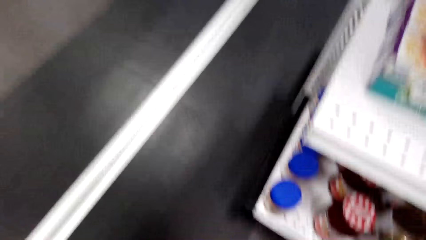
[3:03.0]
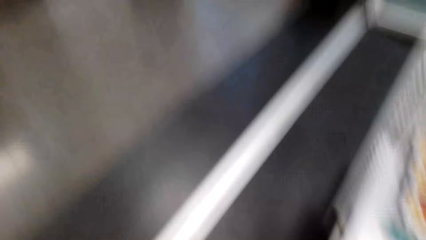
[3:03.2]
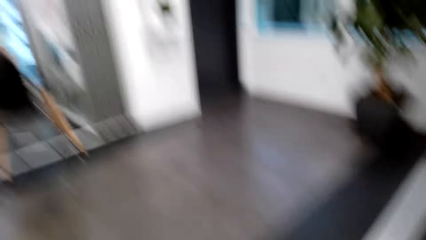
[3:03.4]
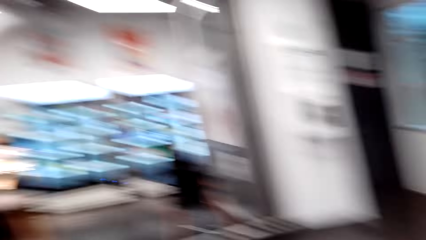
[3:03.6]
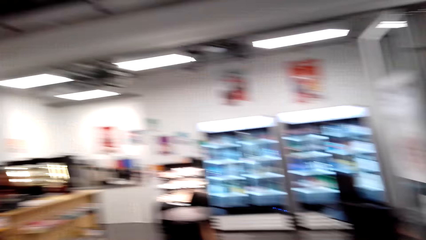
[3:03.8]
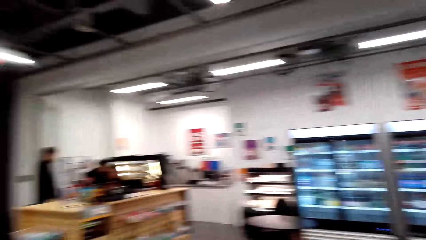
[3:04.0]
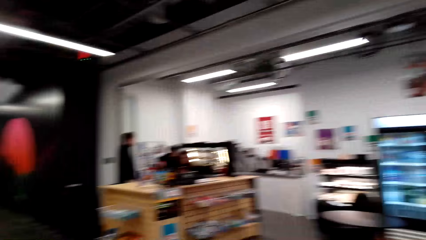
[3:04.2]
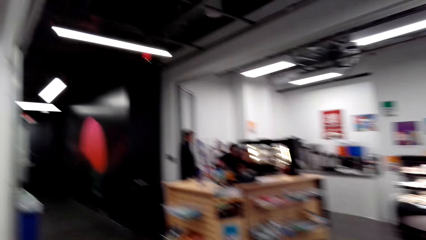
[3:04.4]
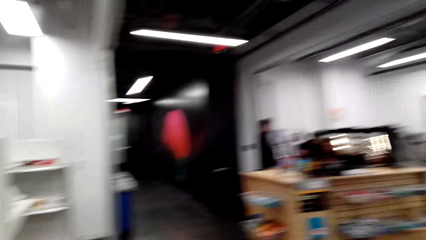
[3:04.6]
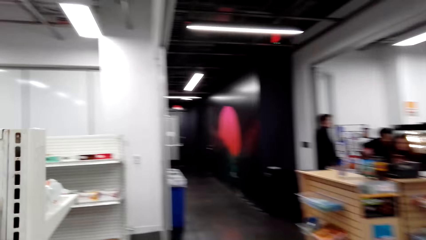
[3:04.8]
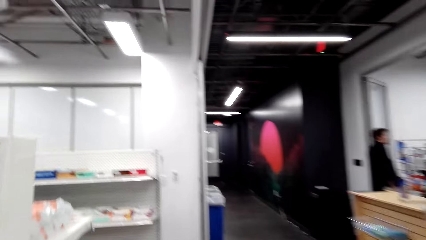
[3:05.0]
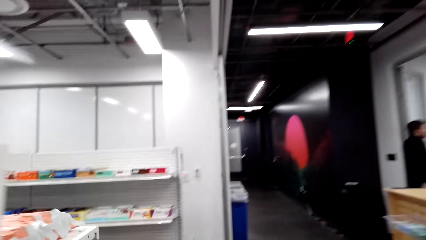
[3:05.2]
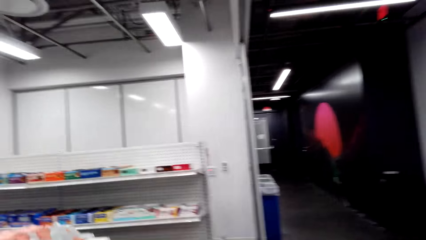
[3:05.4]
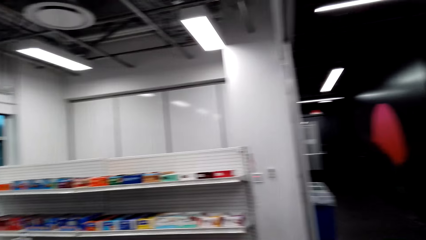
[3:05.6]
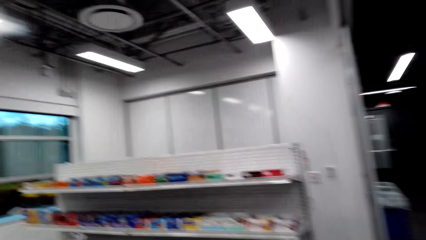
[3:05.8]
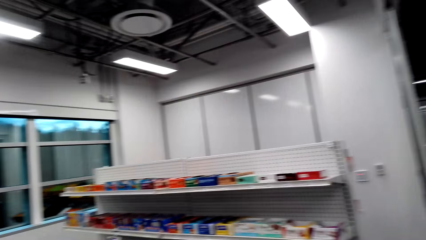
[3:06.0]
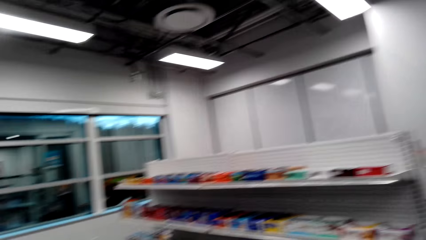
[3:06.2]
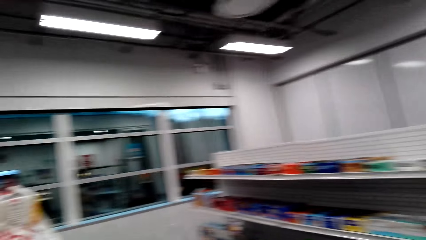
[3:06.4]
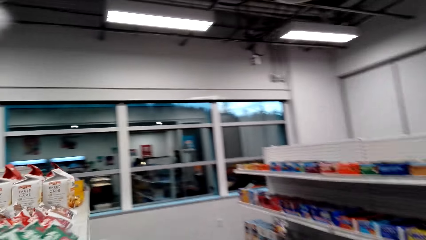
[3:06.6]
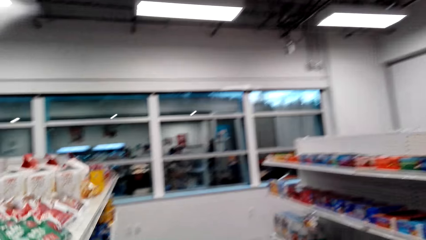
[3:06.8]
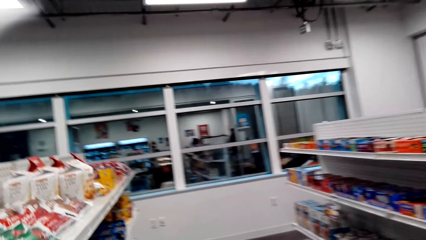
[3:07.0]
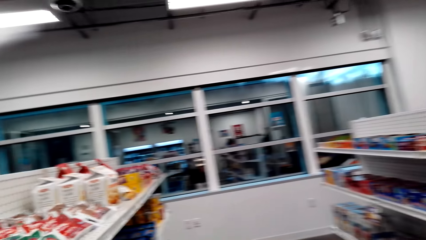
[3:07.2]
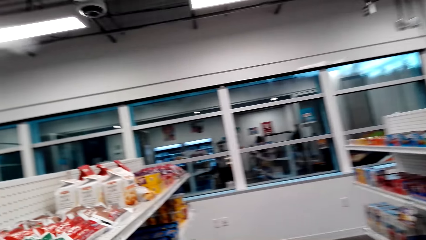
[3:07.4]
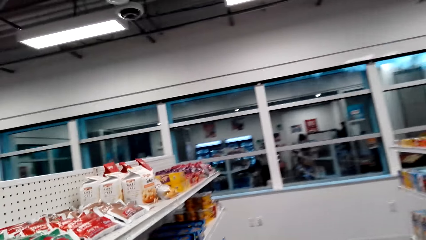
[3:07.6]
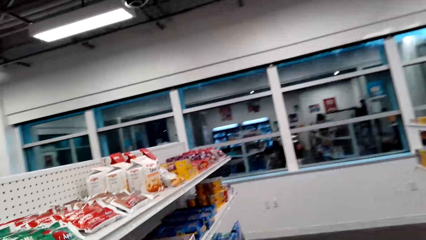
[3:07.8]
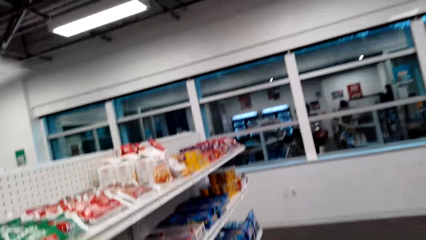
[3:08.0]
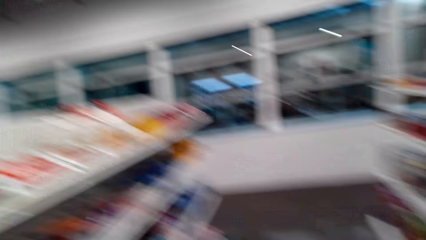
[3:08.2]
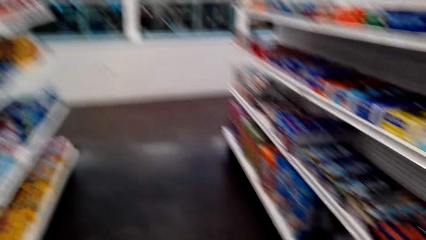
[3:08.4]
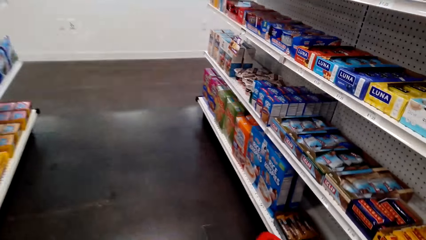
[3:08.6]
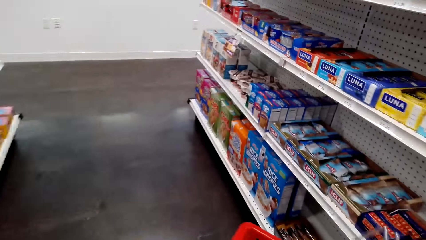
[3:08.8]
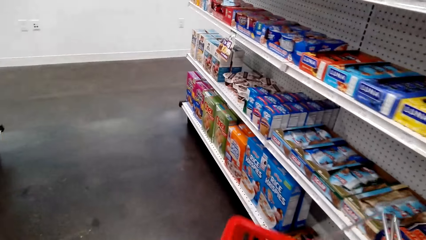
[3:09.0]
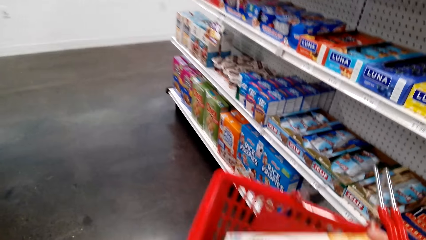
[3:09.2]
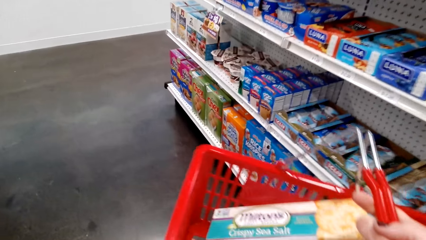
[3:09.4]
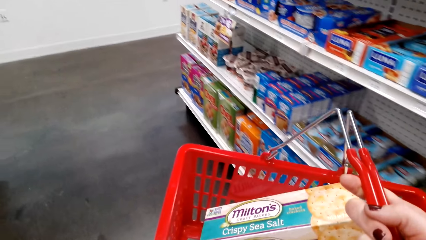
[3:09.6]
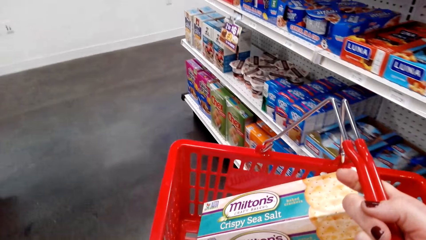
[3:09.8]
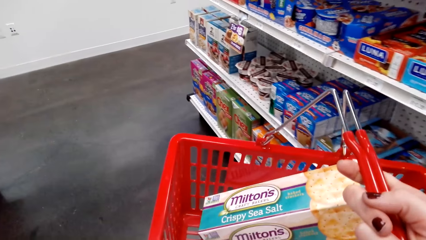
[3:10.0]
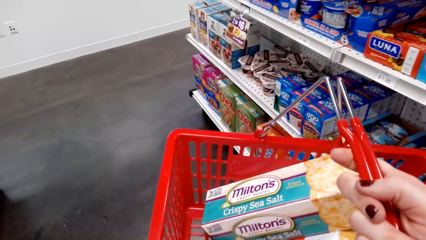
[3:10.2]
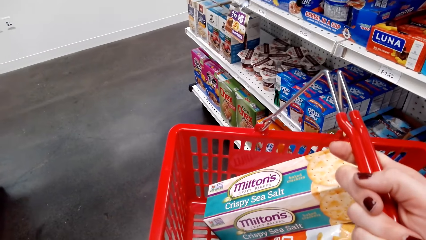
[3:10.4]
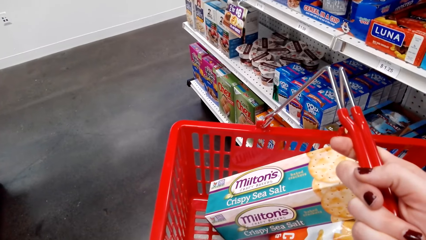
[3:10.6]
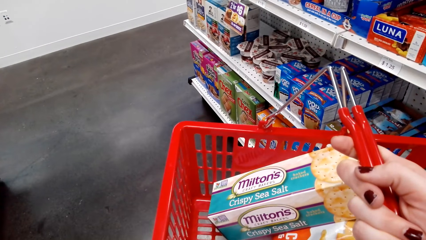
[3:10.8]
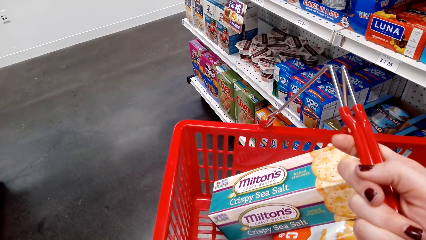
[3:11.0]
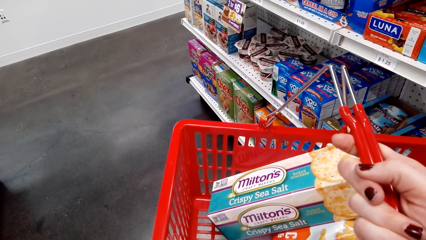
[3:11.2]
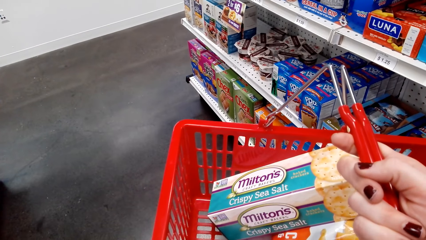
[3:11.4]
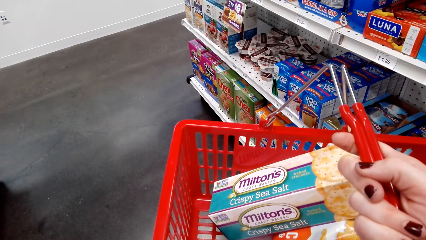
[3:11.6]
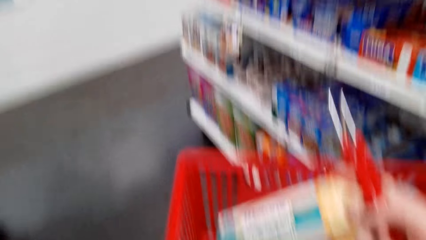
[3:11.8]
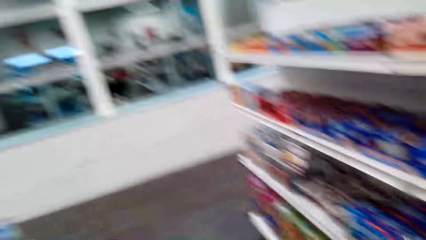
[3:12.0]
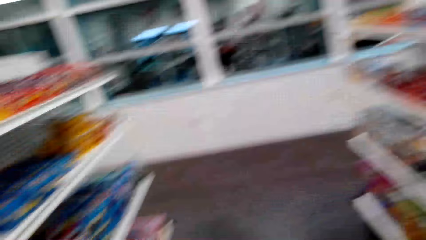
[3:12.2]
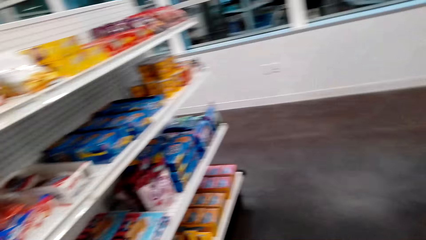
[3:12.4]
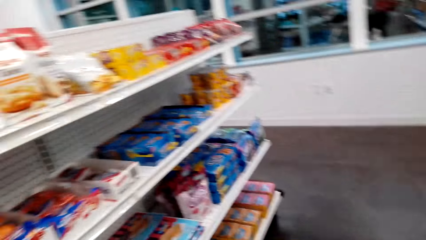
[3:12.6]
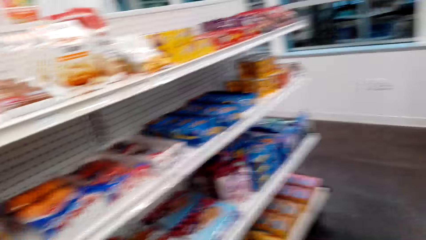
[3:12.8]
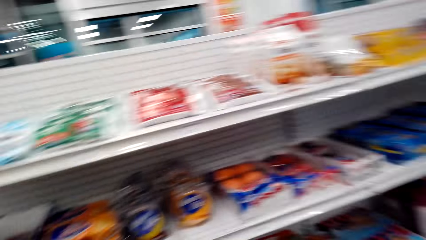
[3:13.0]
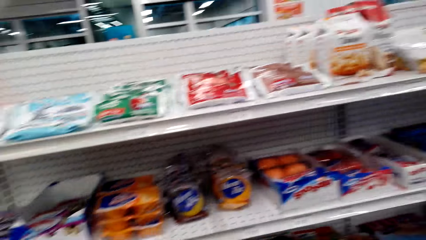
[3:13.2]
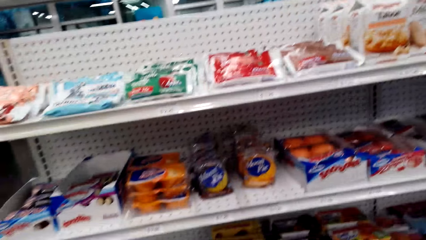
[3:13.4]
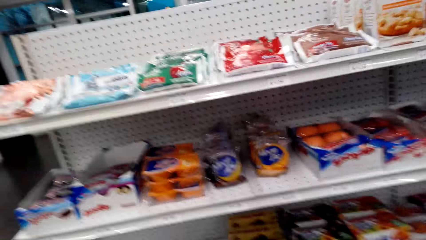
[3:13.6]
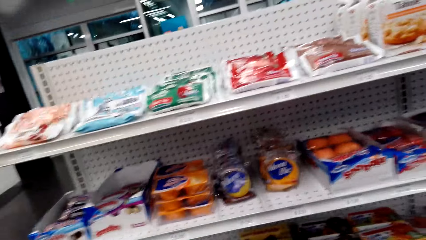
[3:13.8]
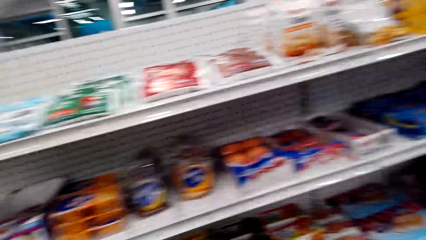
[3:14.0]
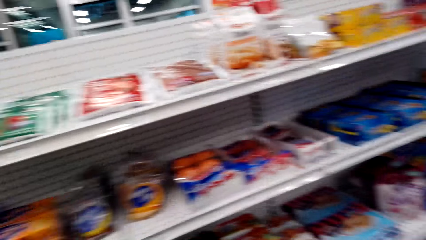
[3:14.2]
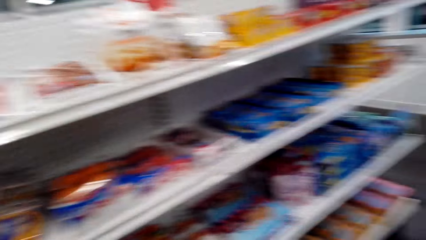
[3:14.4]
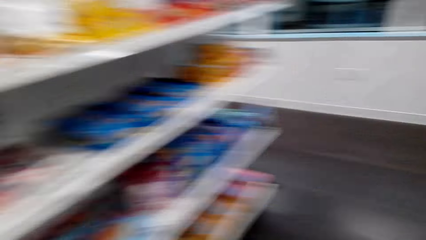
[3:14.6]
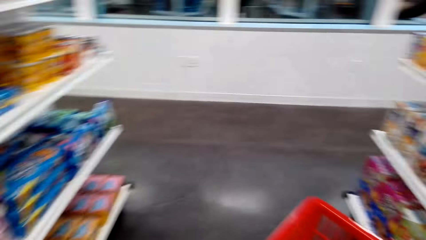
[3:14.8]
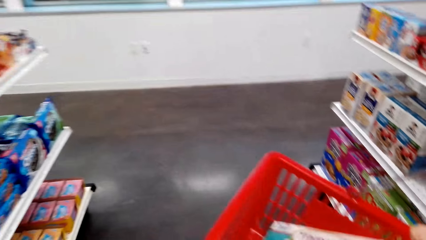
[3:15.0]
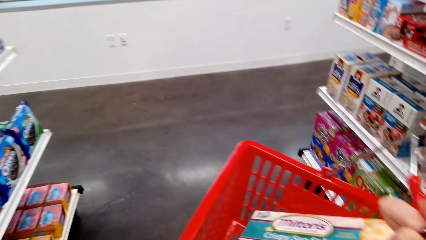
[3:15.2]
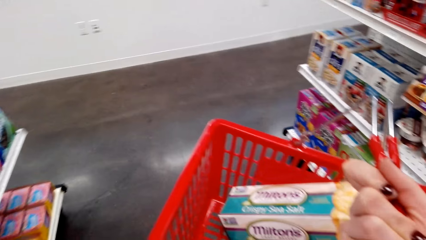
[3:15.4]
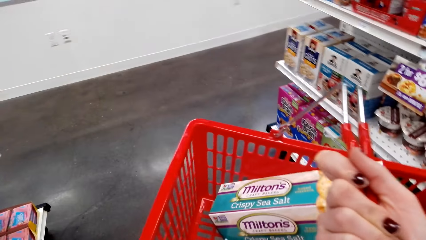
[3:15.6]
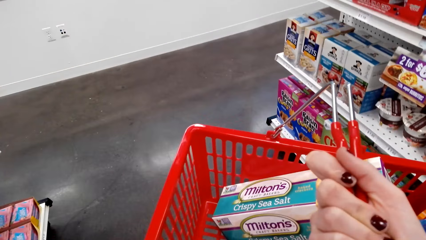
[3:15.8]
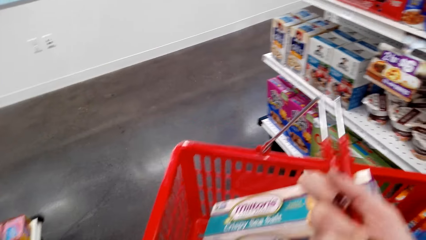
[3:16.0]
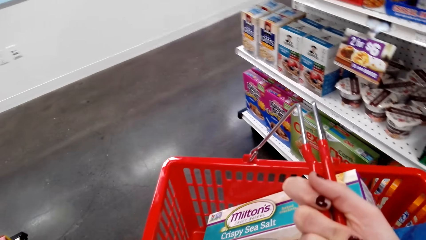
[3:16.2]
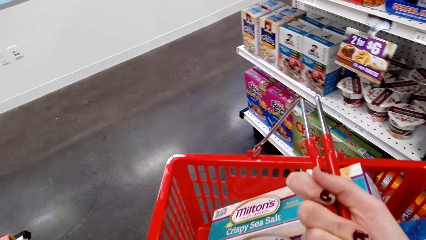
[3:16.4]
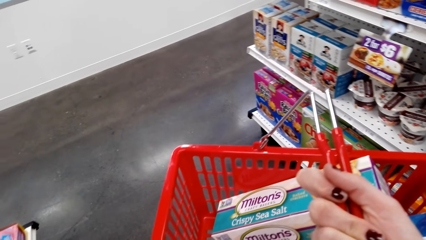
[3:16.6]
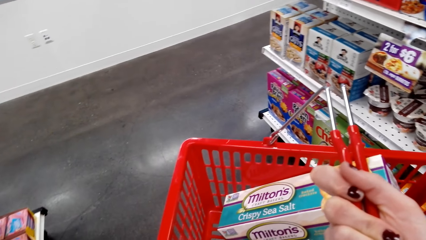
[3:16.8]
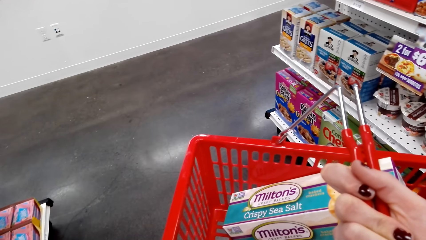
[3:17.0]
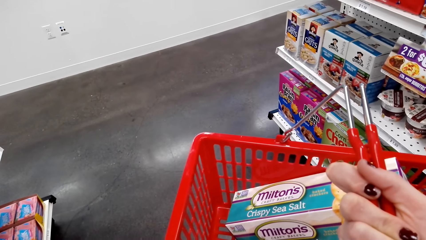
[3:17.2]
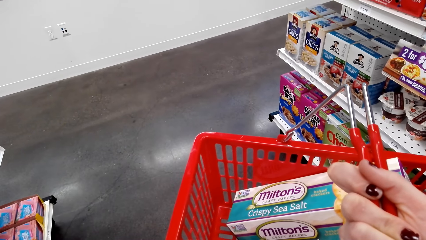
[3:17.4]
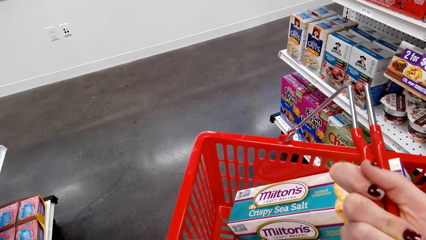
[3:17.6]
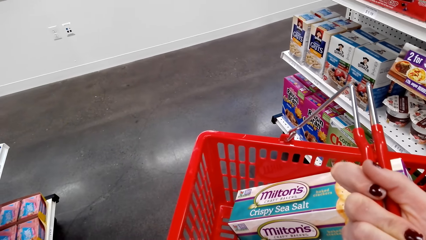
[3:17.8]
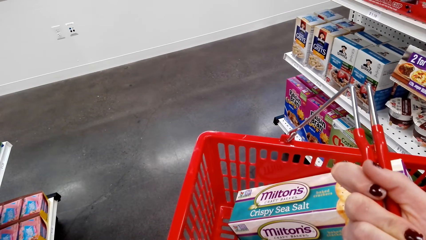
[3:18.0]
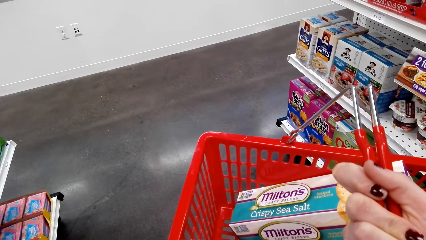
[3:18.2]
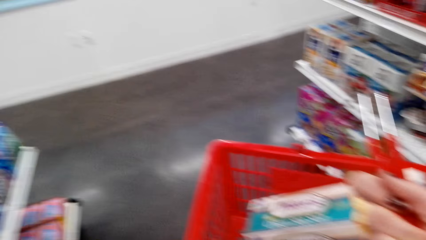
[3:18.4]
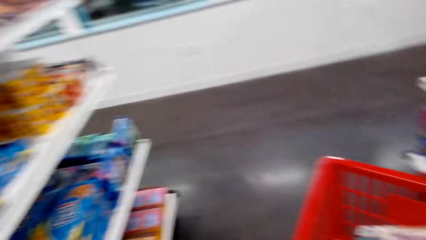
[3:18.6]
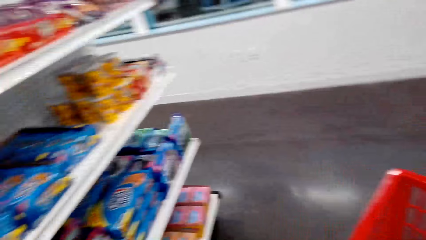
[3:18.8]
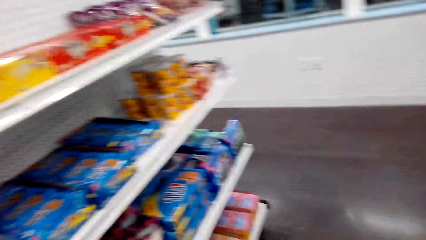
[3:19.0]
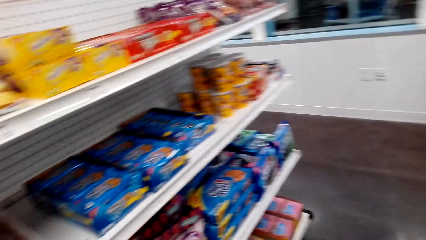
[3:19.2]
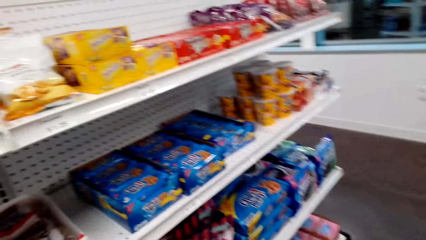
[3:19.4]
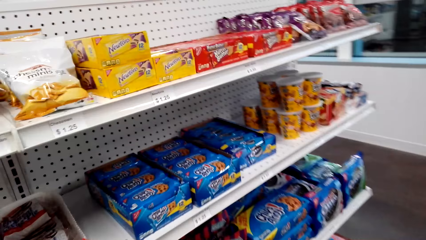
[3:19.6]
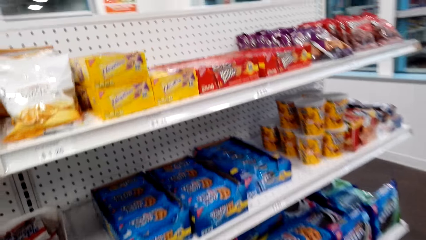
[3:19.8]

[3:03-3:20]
The woman moves around the supermarket and lifts up a shopping basket. The woman moves around and lifts up the shopping basket.
